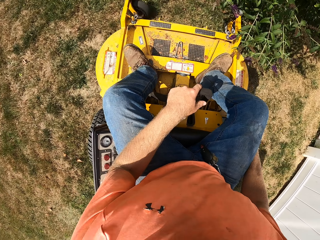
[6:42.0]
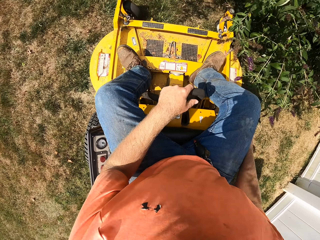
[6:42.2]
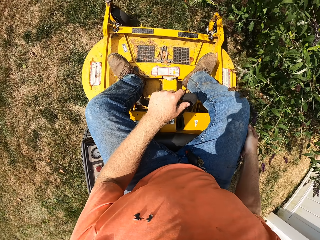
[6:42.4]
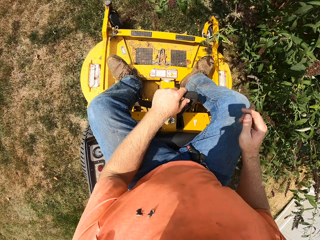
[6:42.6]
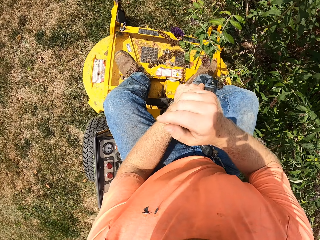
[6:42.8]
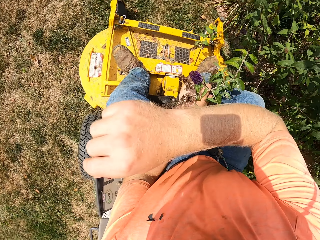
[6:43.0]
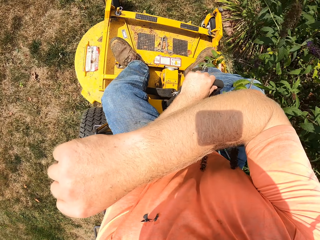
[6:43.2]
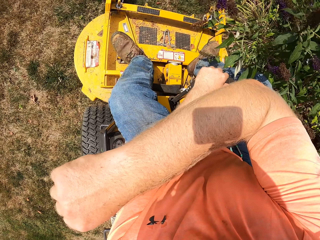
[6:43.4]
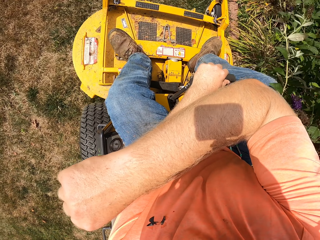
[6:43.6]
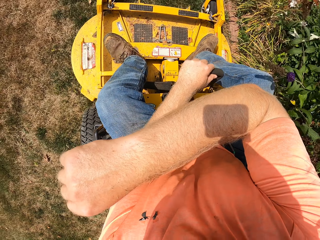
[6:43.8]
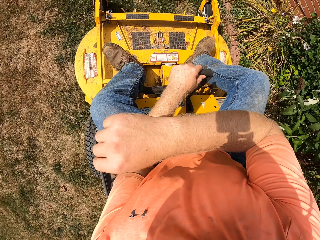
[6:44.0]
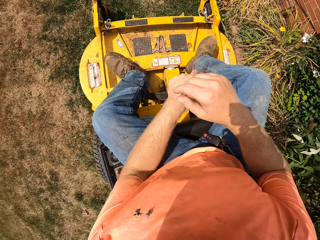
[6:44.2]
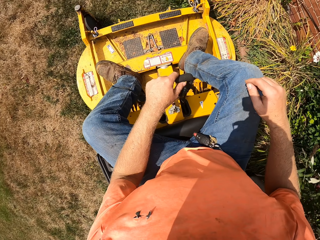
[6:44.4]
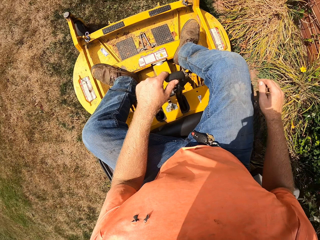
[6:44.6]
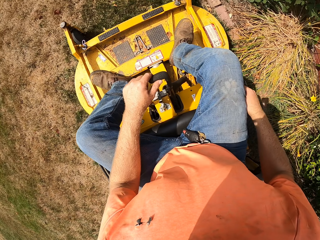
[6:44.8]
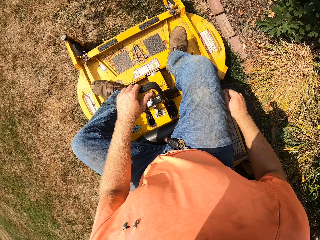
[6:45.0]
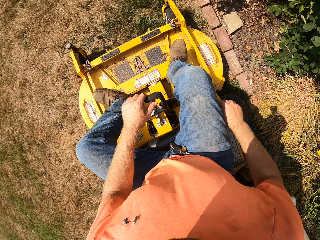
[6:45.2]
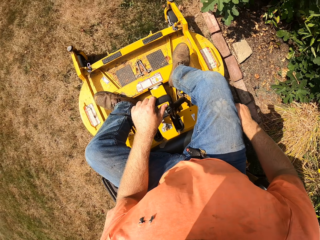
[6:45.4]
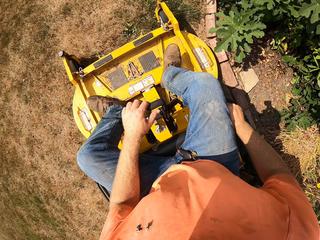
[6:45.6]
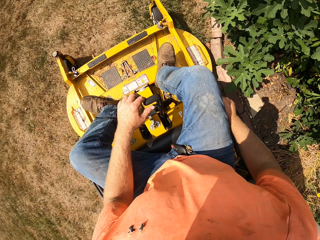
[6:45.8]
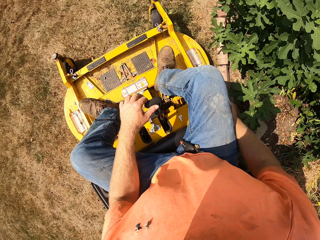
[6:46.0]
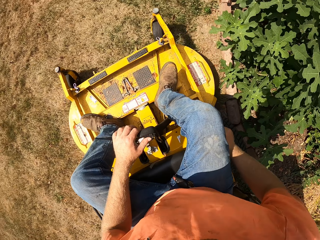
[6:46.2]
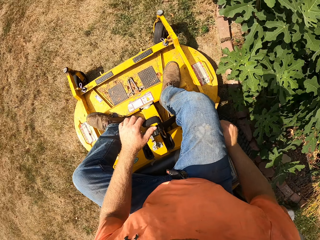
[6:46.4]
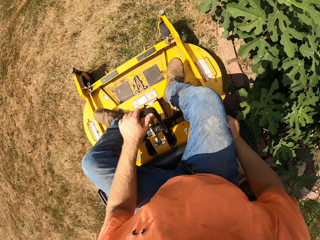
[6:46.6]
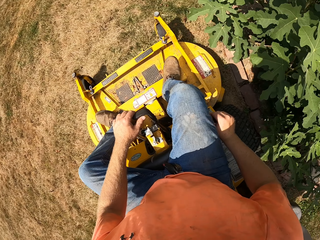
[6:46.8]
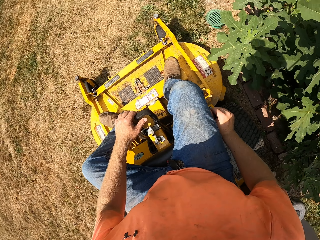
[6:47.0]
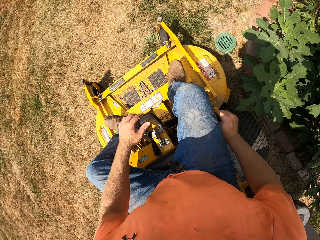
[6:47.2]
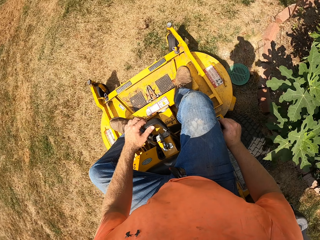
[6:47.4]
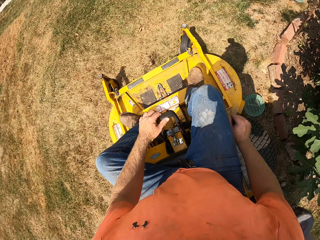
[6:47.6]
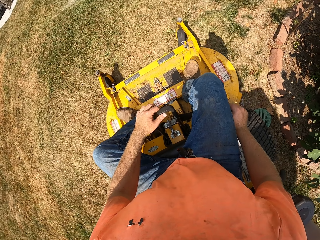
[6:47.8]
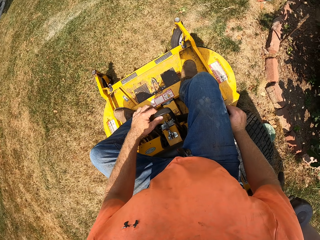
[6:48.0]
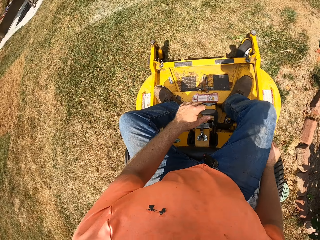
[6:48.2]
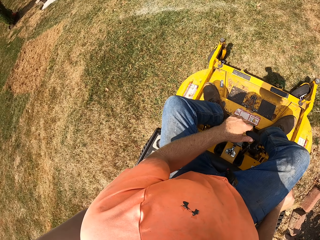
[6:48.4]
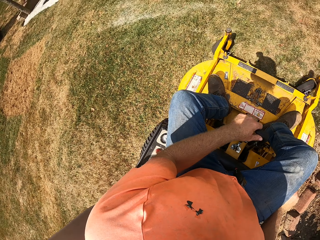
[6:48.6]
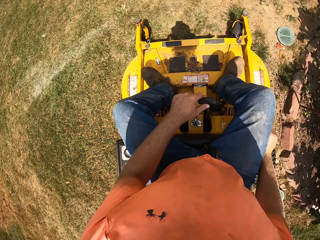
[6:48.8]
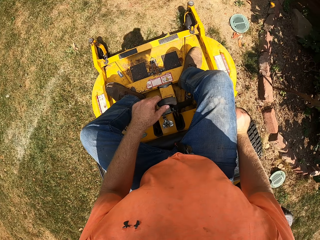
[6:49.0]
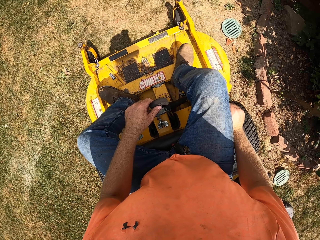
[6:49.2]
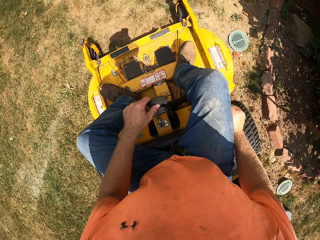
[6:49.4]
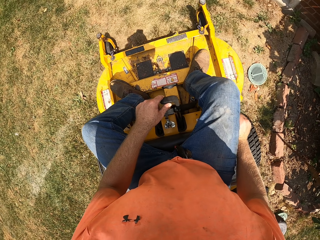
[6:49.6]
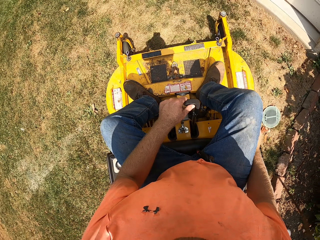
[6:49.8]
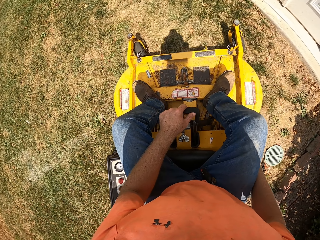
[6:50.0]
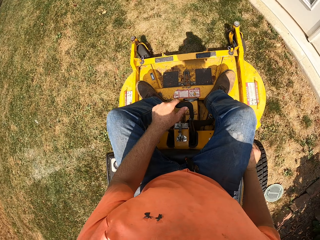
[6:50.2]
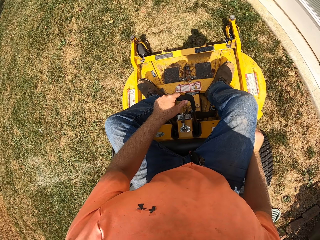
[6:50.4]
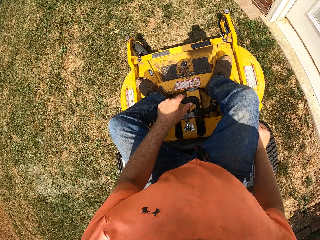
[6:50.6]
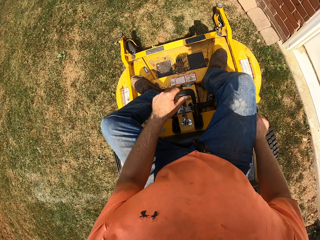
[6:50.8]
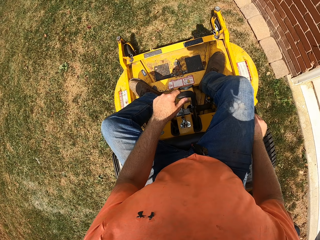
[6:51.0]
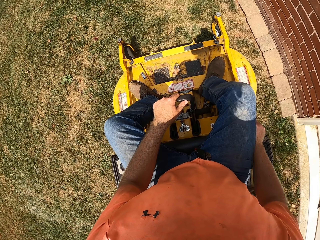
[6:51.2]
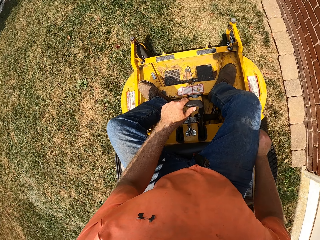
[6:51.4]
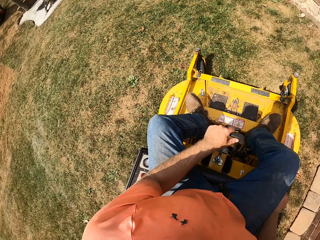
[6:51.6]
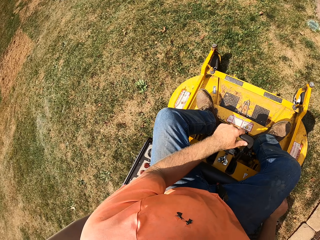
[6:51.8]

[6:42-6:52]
The camera wearer lifts a hand. They cut grass with a lawn mower.

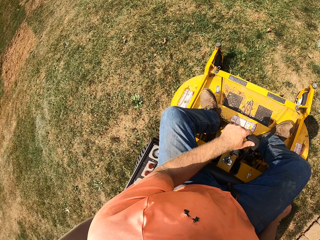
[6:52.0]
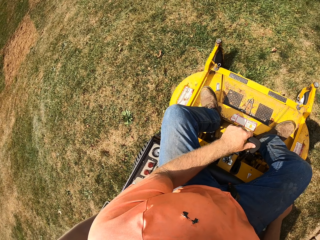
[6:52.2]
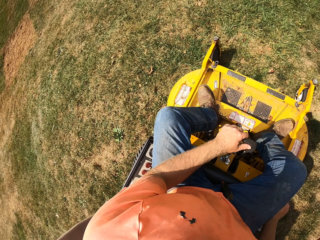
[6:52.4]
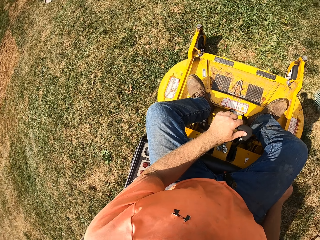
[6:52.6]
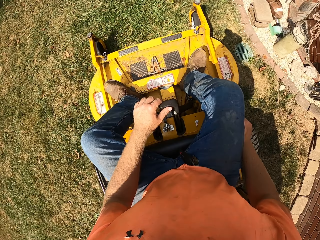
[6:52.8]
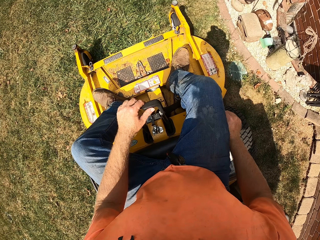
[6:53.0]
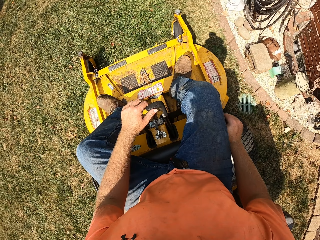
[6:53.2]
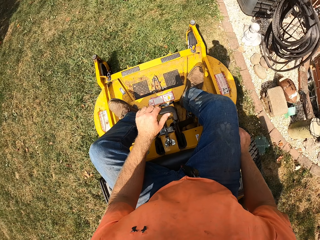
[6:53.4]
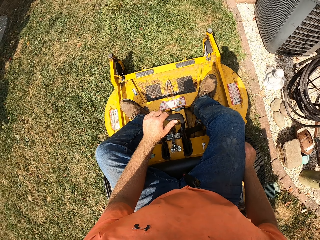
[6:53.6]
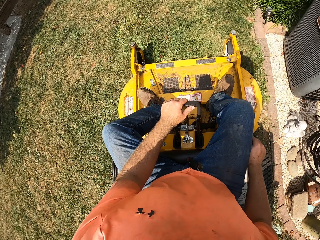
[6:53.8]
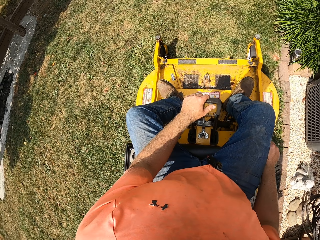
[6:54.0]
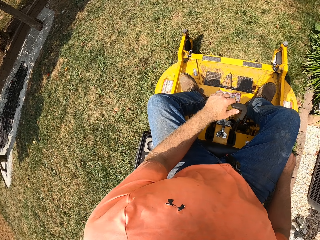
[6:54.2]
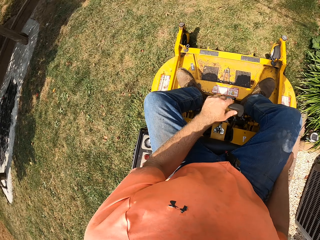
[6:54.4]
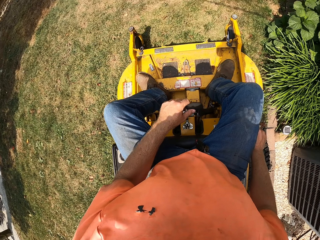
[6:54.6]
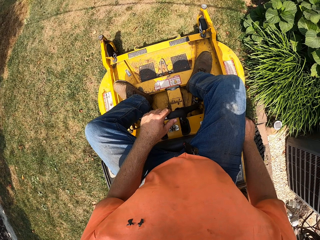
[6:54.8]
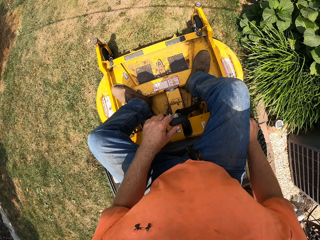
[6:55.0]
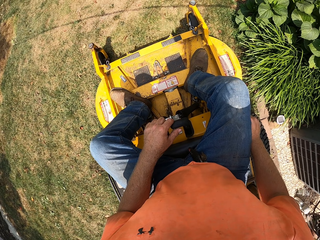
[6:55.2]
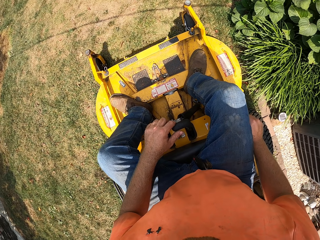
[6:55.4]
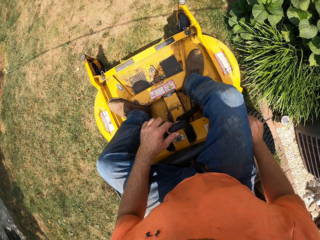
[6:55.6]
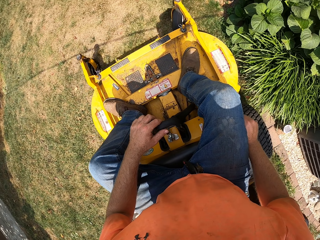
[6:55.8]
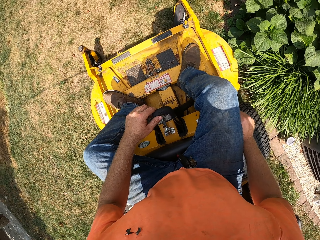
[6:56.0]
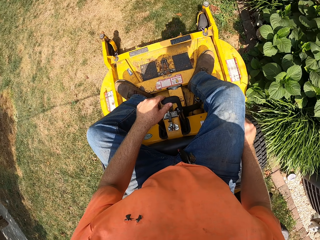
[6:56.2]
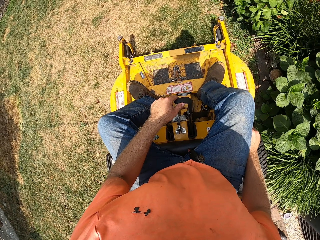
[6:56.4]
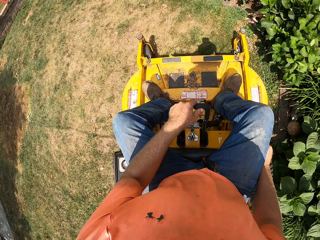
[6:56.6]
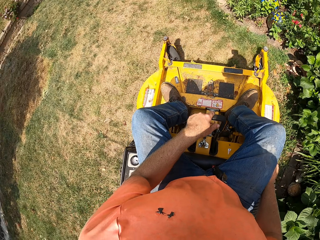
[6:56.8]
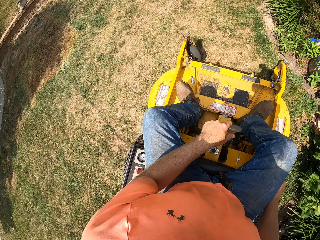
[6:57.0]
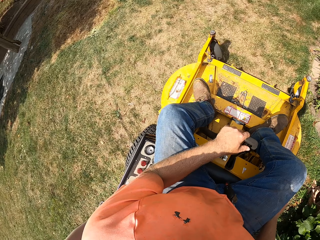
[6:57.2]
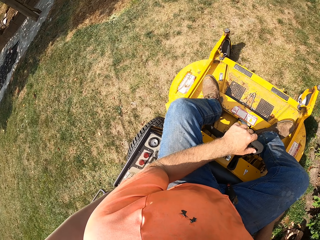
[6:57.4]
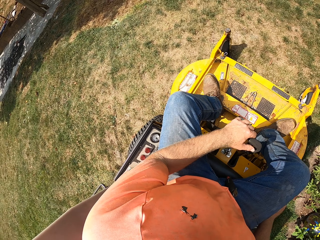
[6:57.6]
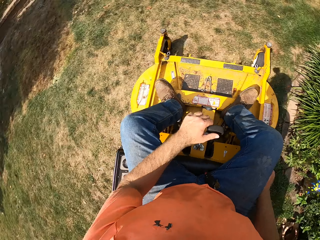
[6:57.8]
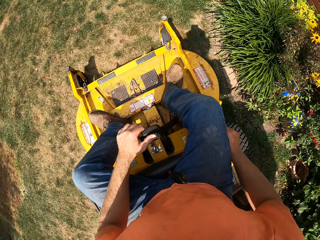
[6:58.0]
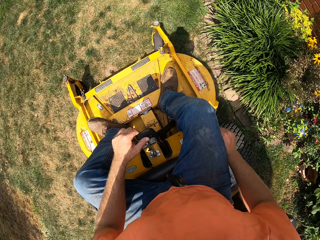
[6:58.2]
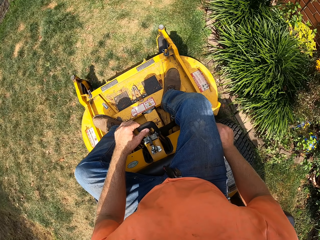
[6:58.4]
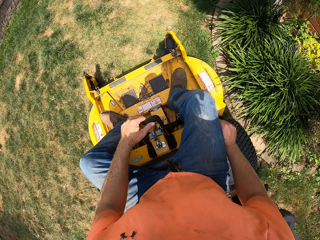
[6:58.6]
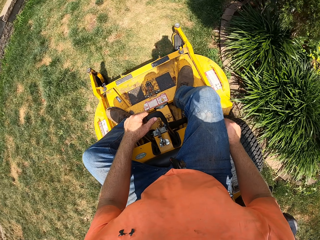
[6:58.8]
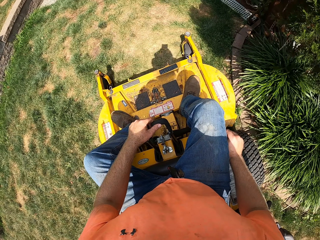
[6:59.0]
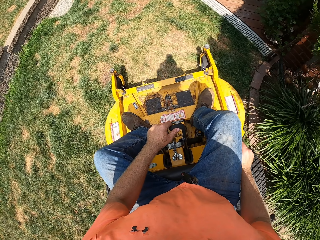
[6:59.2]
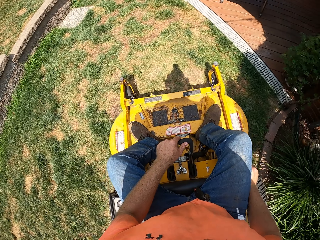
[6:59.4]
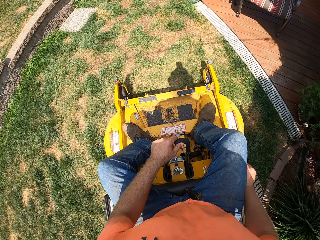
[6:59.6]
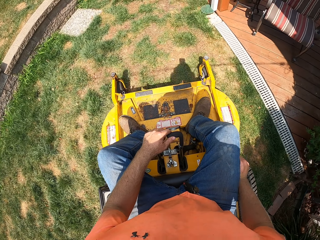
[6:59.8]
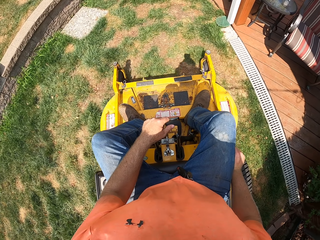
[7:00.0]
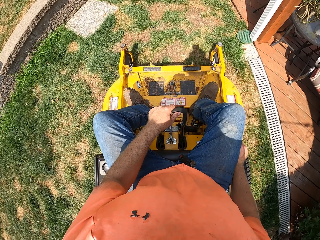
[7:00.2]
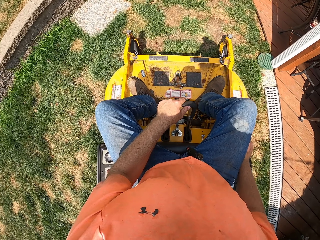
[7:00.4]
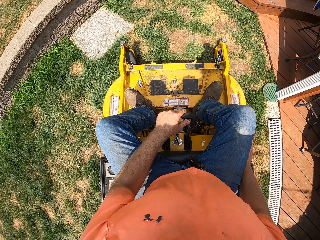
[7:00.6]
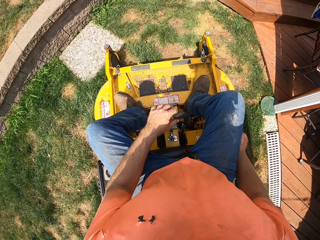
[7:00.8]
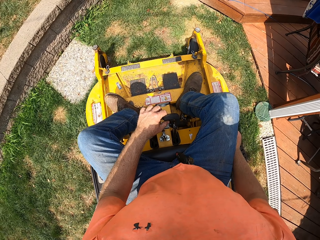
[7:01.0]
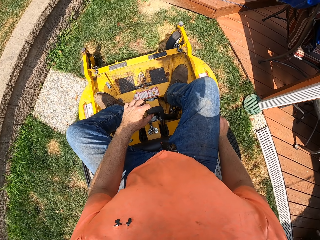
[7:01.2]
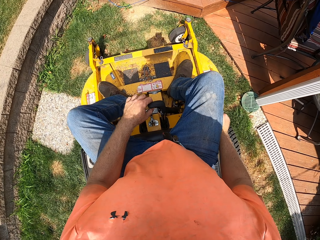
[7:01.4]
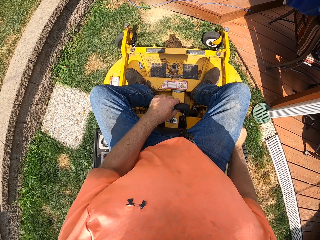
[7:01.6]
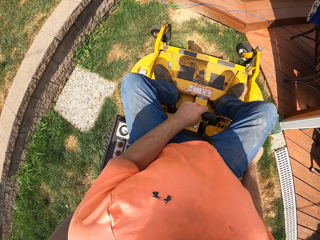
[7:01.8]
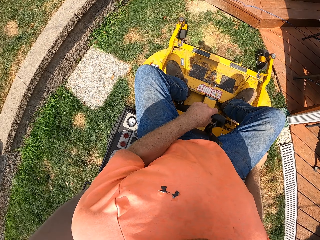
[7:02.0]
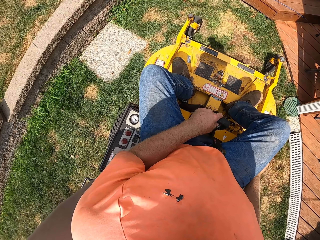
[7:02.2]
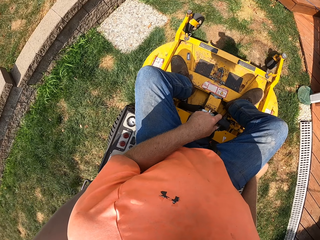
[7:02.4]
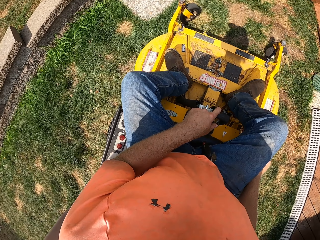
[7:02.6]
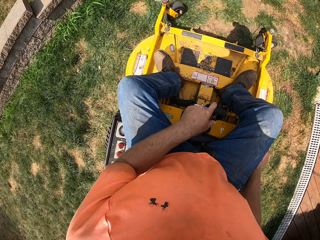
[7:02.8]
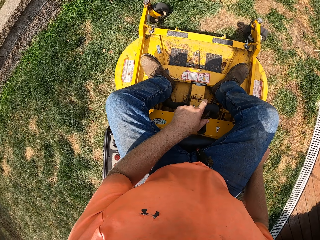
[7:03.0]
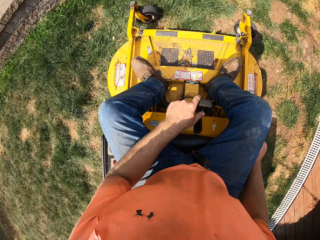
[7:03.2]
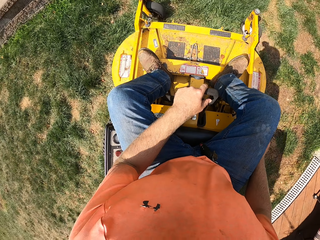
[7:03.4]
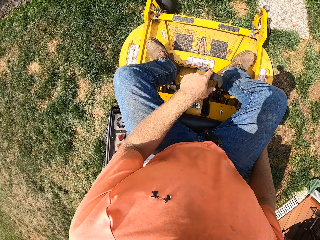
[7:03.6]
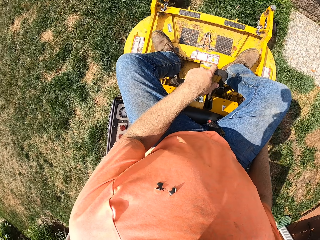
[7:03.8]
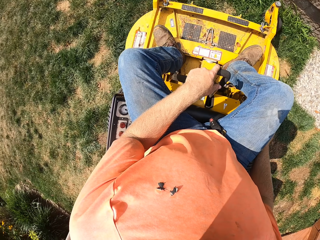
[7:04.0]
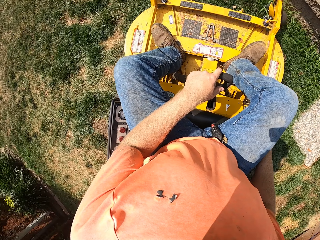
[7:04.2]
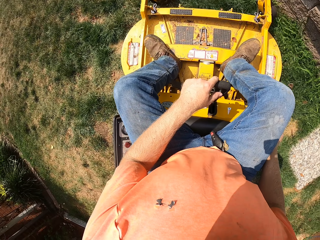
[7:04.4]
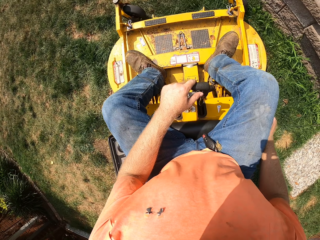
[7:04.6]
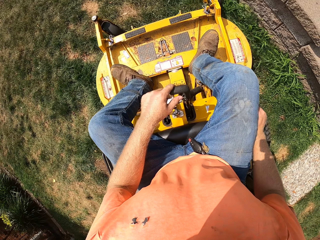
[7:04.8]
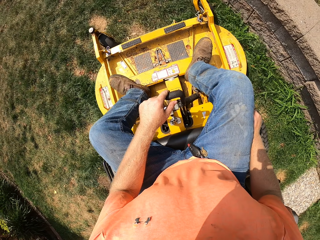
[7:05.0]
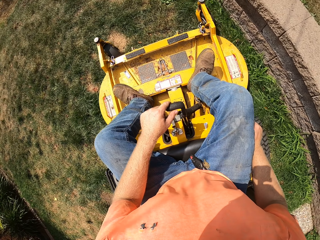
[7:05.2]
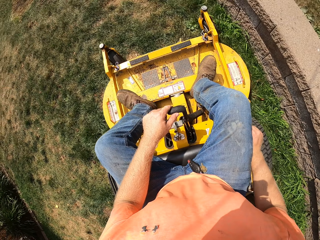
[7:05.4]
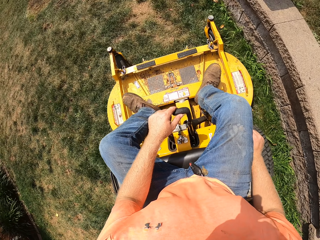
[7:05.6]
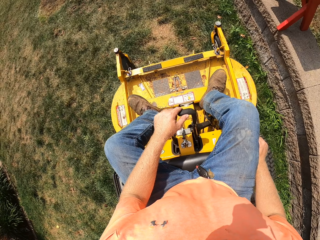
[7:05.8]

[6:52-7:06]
The camera wearer cuts grass with a lawn mower. They drive the lawn mower. They cut grass with the lawn mower. They turn with the lawn mower.
